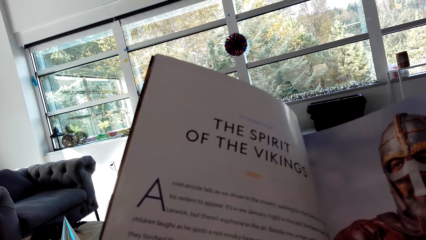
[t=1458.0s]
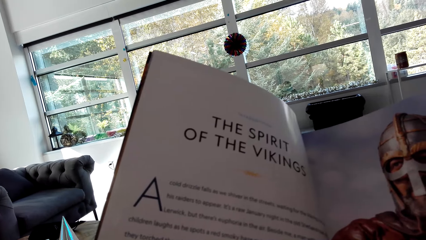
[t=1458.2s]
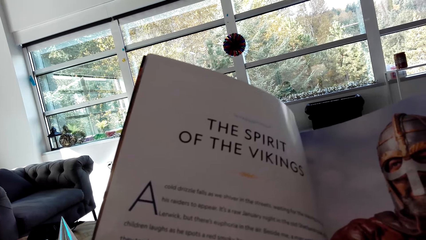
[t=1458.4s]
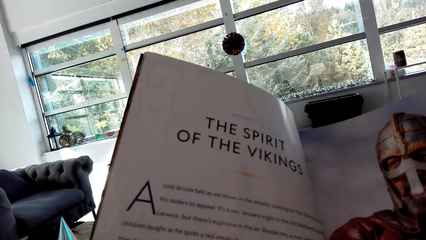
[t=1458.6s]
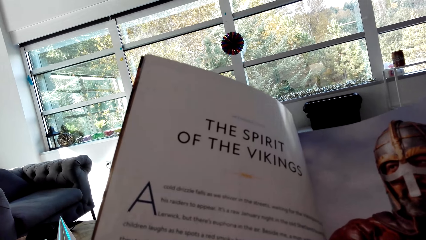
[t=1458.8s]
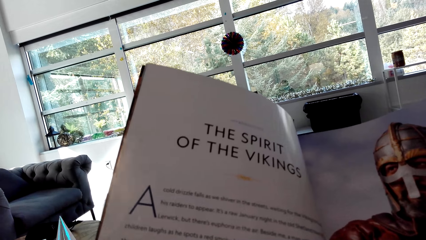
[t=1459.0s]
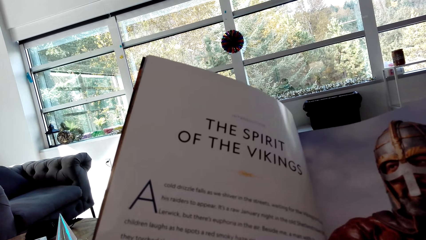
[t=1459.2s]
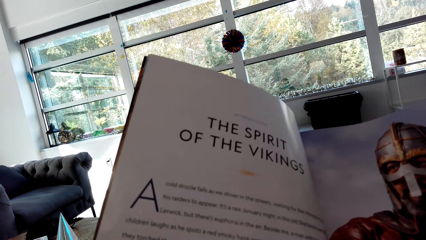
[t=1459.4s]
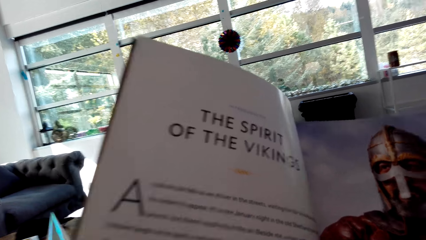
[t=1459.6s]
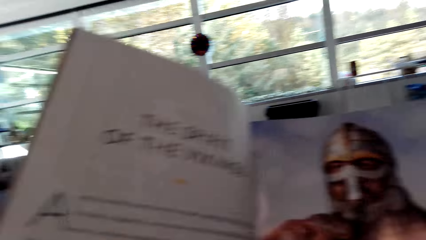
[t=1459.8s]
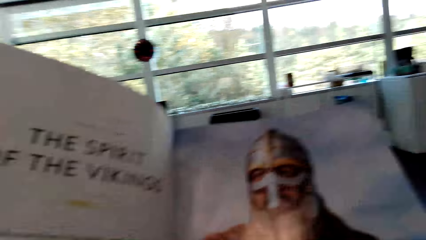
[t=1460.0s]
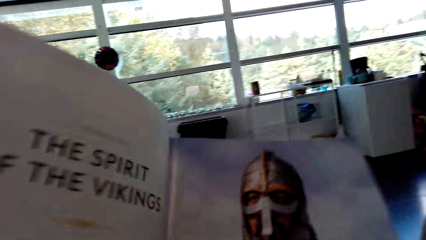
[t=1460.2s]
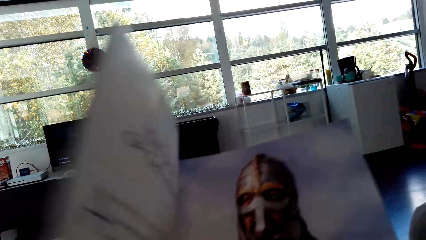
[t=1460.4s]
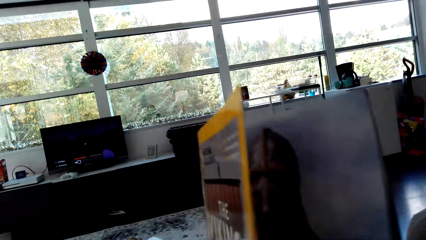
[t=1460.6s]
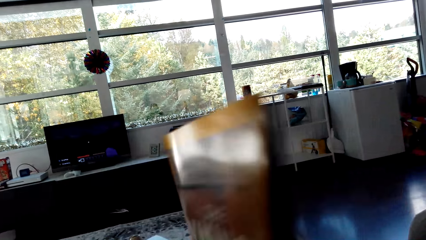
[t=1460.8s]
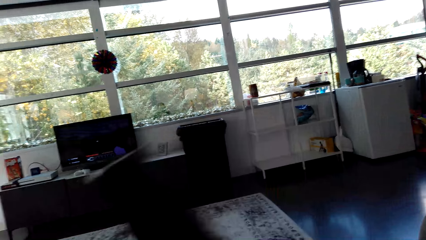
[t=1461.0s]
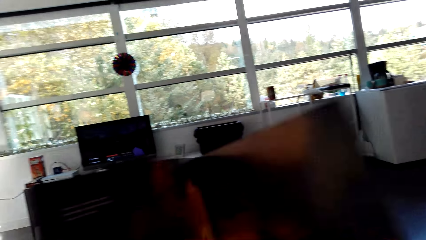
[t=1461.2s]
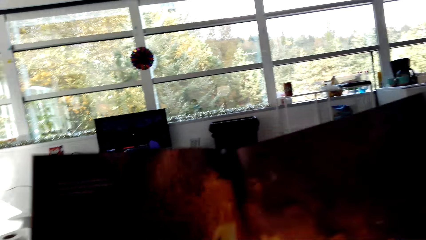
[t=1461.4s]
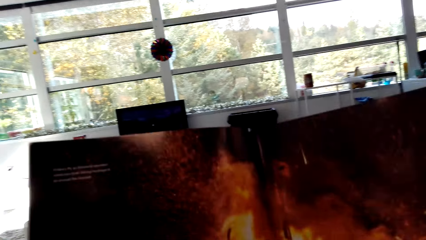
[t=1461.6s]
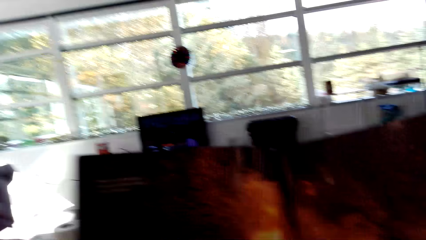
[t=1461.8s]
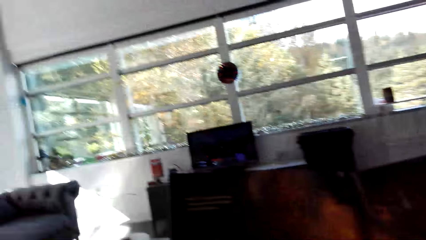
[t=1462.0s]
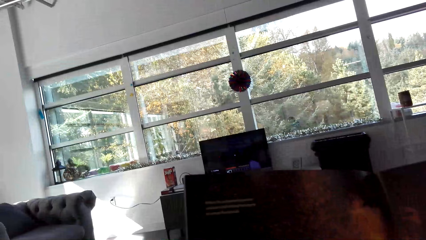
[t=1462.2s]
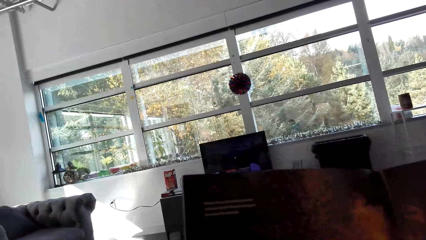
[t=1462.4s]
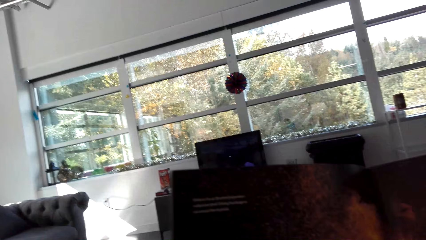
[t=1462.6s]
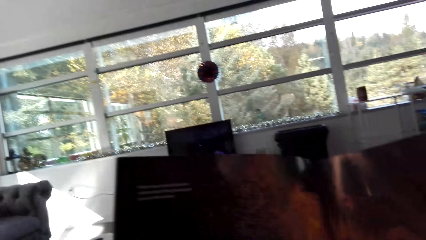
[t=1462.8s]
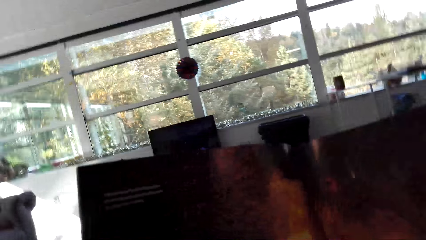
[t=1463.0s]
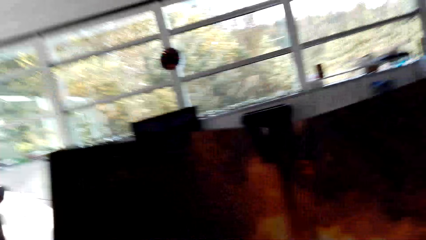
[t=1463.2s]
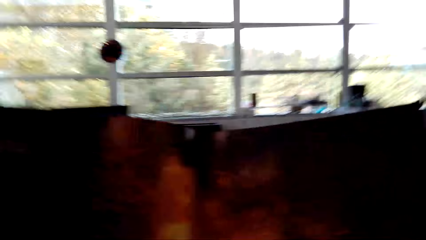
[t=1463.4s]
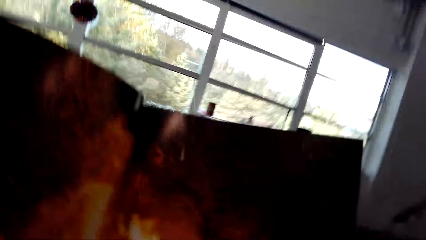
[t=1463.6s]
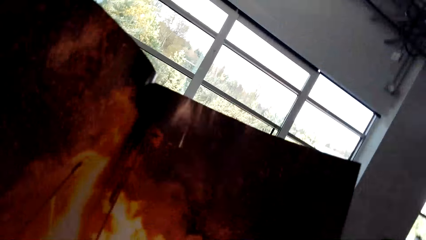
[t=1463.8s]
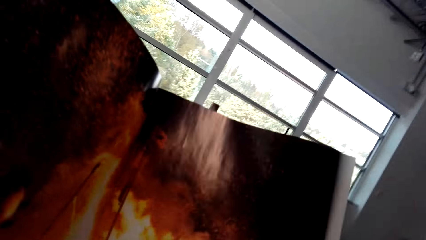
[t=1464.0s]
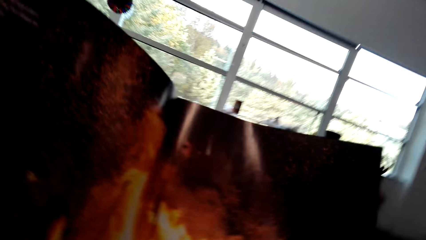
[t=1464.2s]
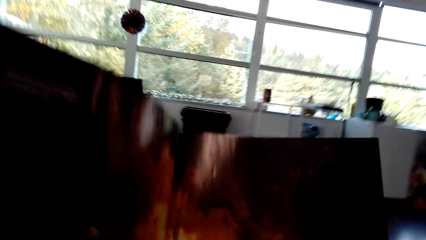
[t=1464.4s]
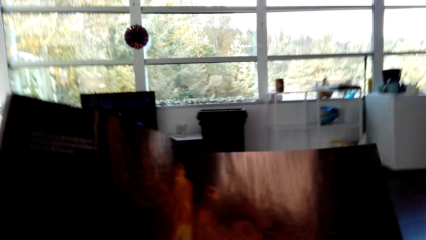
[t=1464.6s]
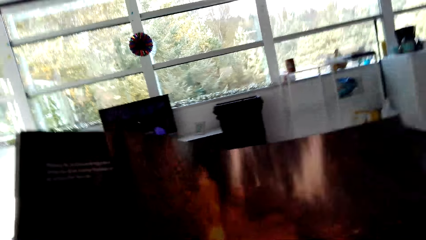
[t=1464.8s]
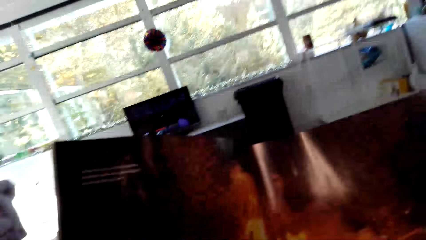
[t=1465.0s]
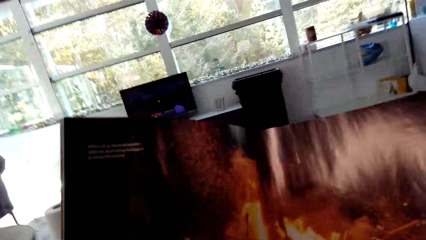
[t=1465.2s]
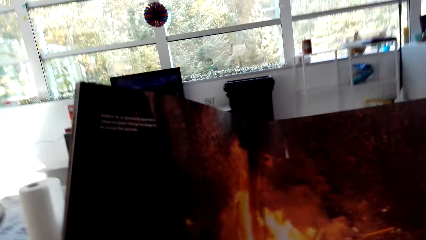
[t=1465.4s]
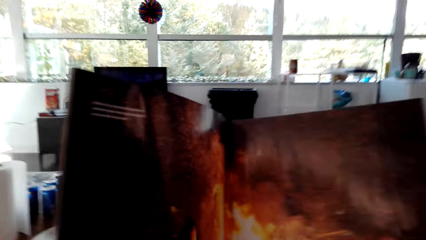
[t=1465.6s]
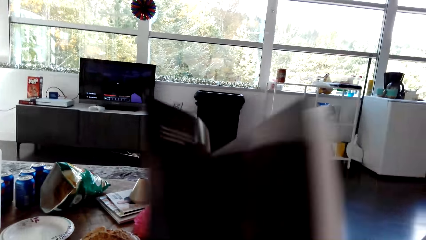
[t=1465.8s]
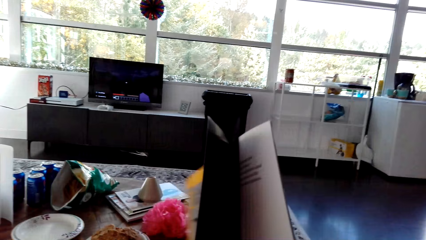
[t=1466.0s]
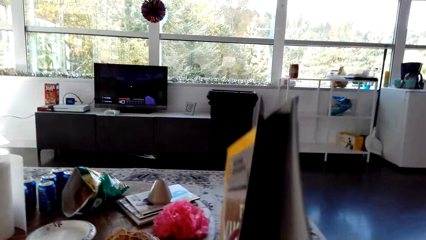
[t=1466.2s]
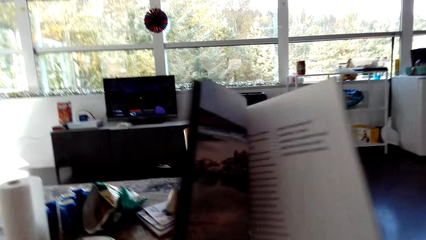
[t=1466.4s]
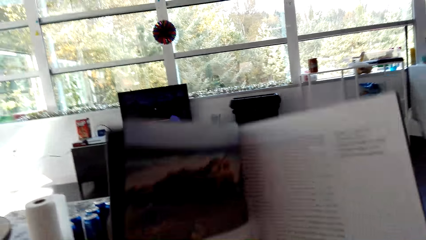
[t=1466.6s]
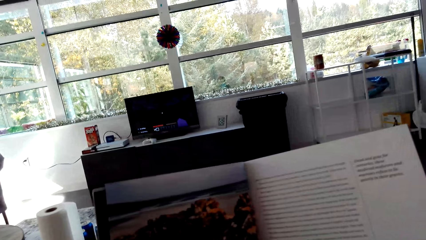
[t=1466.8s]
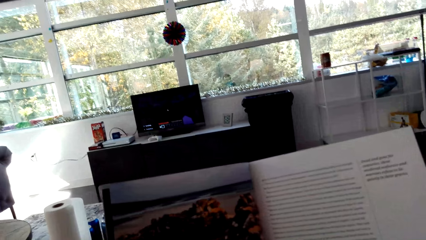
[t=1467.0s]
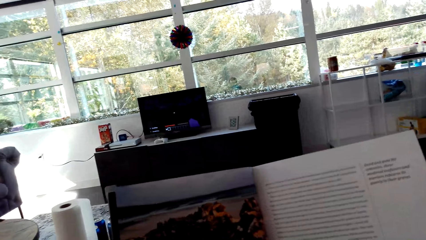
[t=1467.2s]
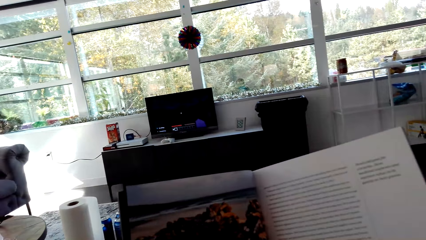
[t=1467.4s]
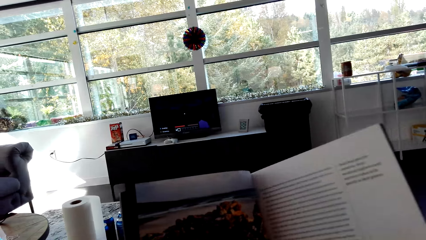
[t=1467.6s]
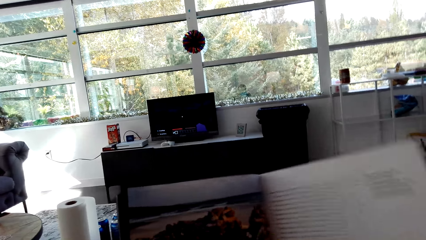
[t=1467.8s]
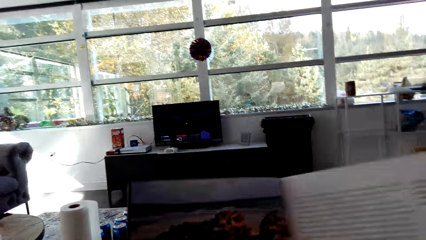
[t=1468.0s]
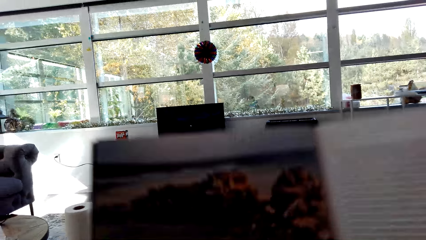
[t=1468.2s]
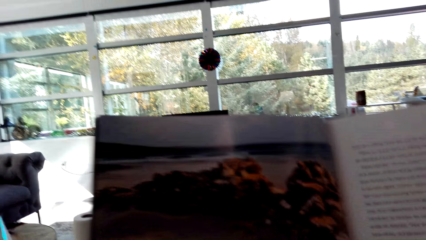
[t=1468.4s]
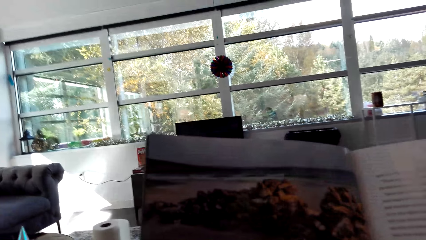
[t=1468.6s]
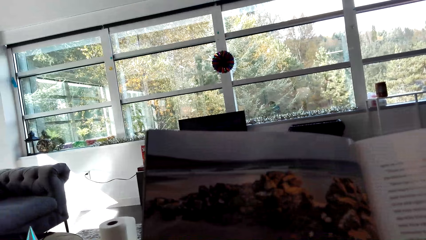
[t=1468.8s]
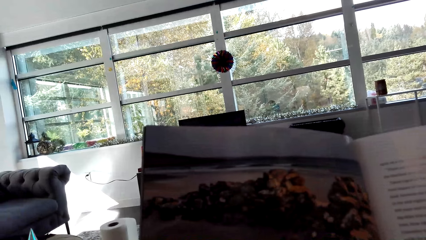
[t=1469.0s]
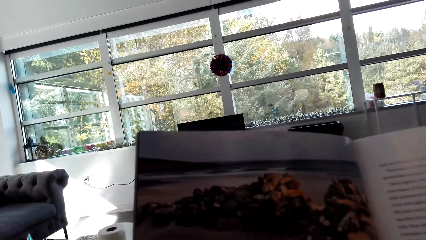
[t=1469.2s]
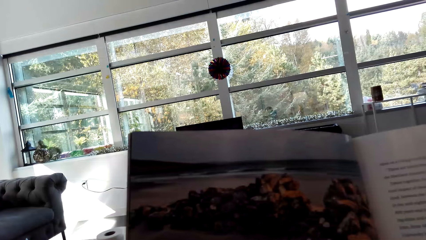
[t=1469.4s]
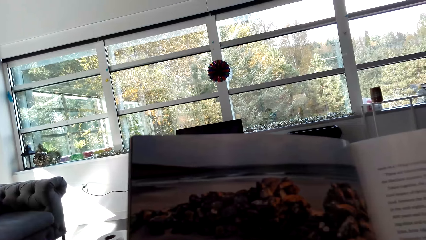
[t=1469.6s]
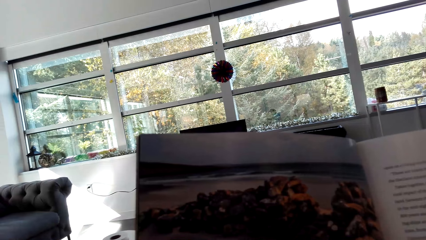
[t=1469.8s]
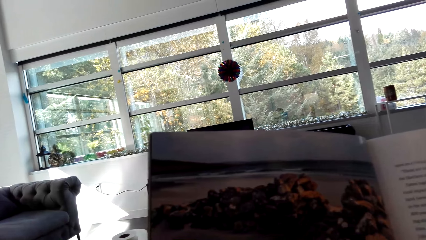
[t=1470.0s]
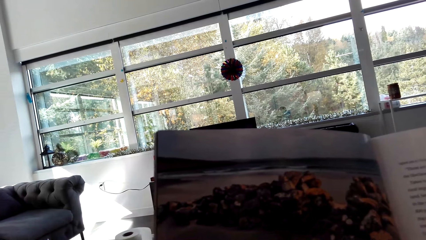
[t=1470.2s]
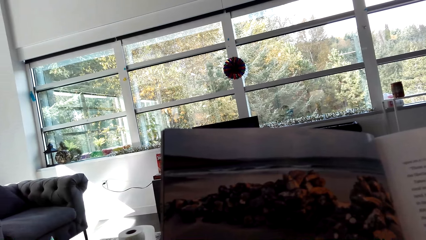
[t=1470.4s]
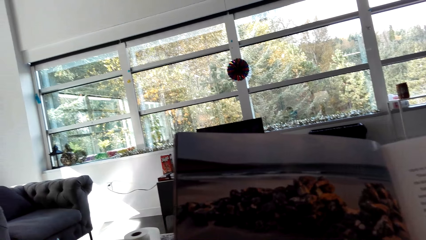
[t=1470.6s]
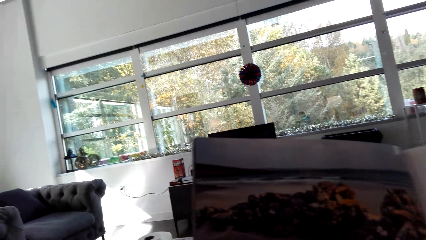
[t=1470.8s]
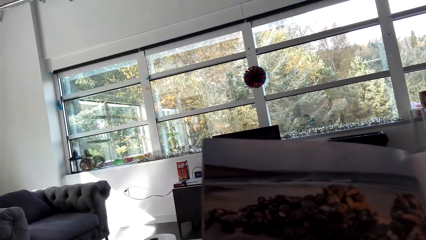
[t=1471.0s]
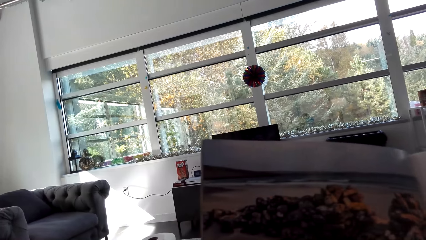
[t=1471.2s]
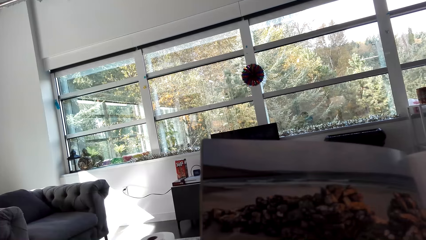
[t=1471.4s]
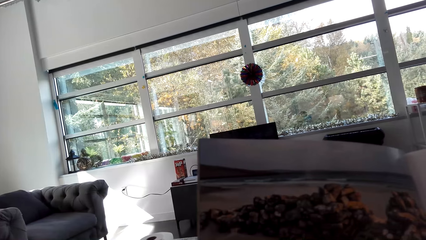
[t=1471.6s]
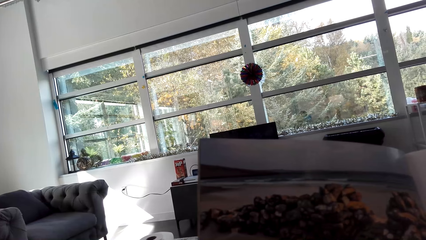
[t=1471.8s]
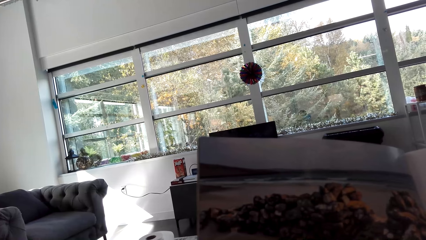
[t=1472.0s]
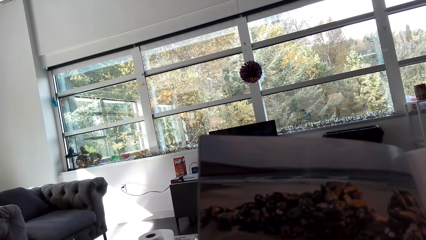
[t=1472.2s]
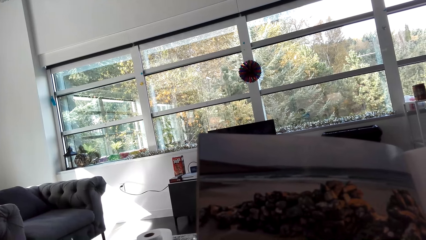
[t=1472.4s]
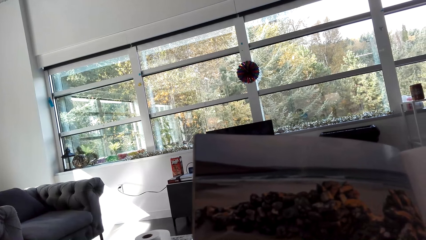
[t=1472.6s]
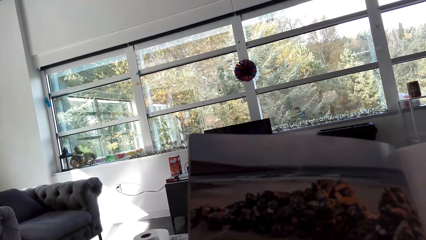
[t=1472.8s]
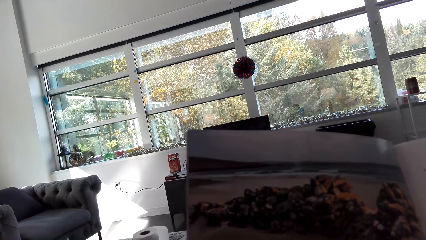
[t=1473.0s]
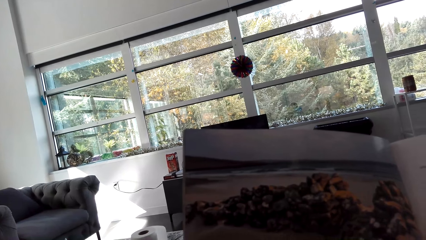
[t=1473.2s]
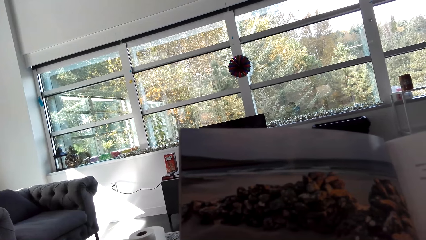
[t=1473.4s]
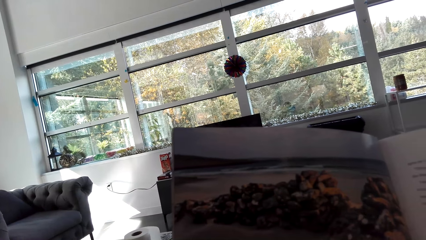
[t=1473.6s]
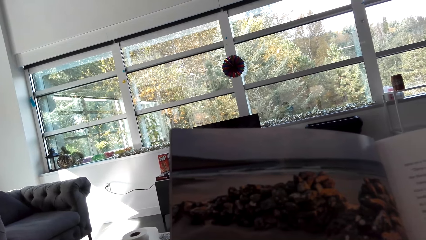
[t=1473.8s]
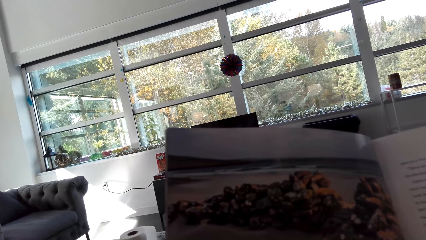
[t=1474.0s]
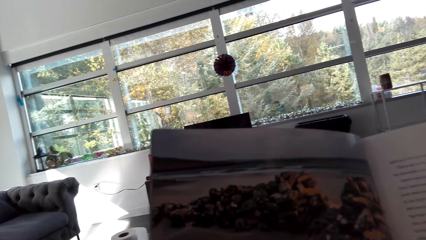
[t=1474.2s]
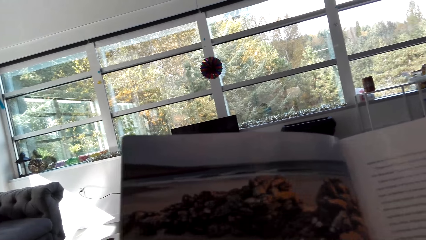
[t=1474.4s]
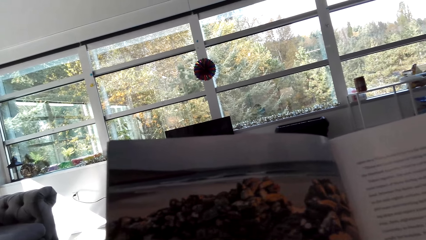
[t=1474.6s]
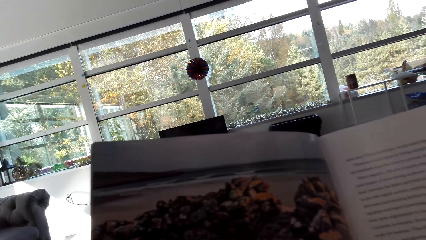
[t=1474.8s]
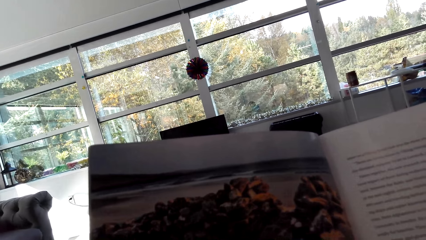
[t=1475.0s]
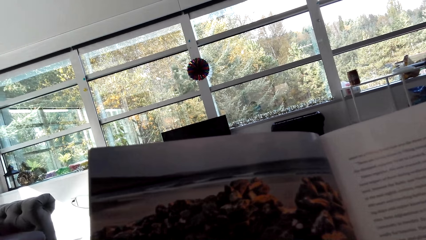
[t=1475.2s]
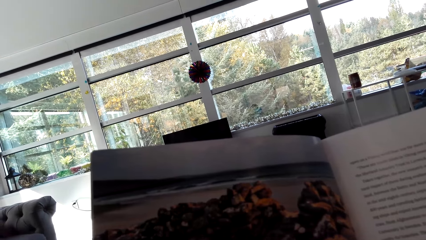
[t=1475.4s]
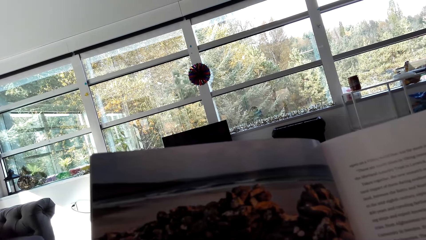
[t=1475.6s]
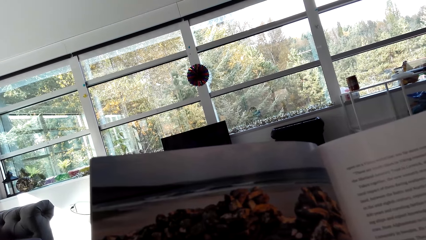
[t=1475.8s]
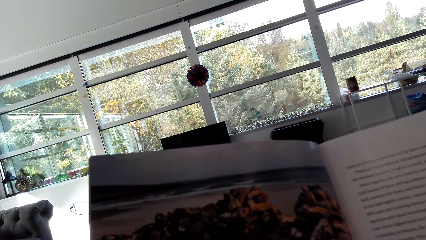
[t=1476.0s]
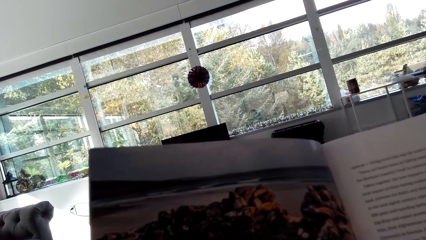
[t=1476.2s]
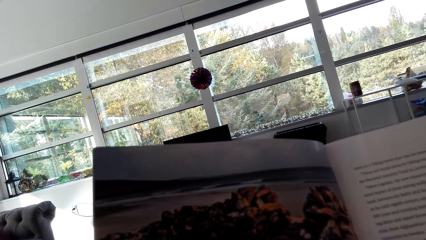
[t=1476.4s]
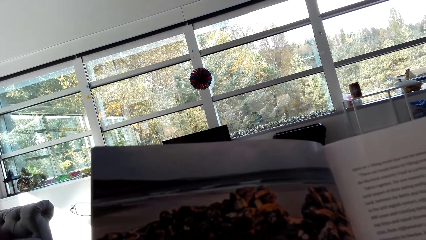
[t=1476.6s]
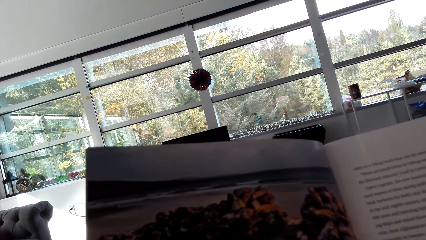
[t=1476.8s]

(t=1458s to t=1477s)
The camera wearer opens the page of the magazine. They open the page of the magazine again. They read the magazine.
